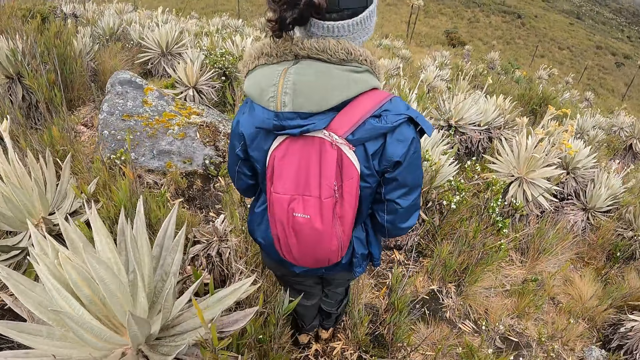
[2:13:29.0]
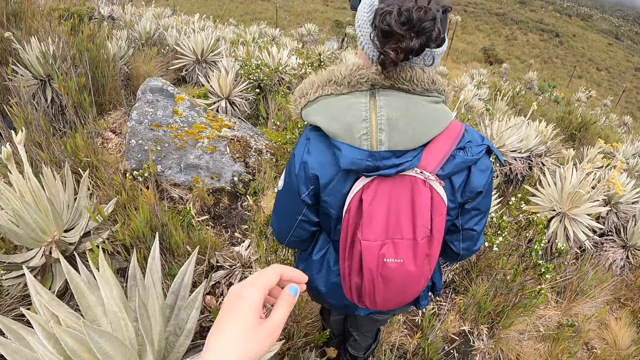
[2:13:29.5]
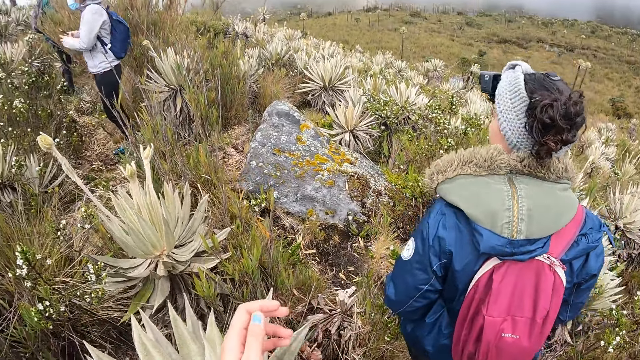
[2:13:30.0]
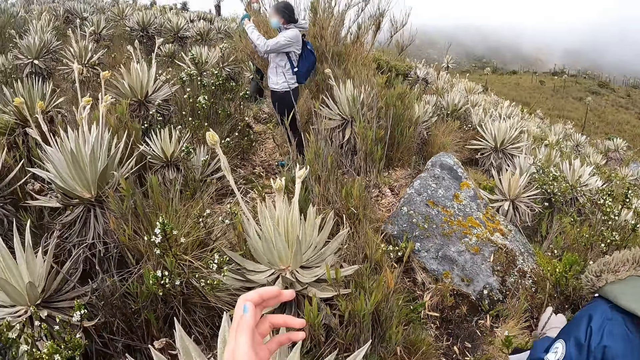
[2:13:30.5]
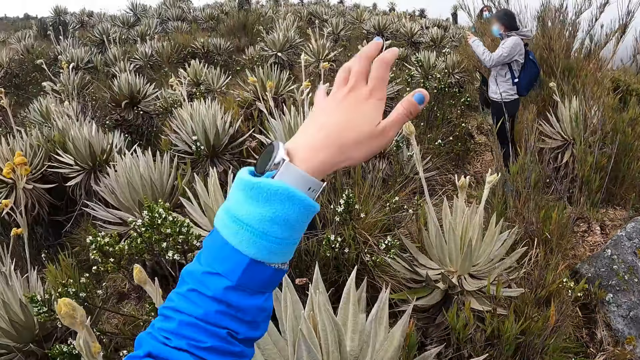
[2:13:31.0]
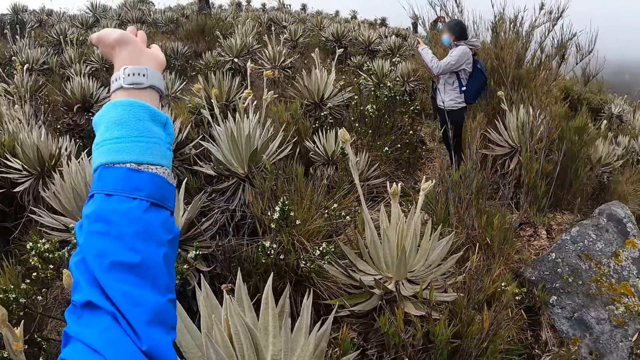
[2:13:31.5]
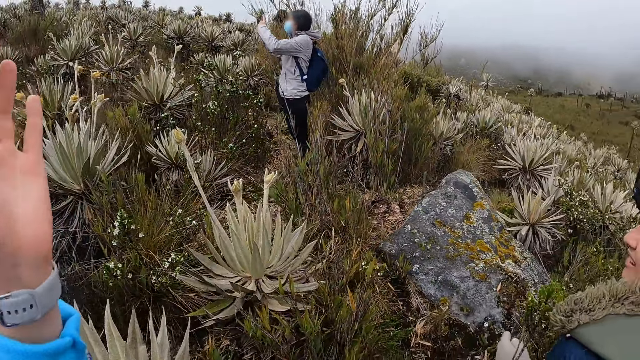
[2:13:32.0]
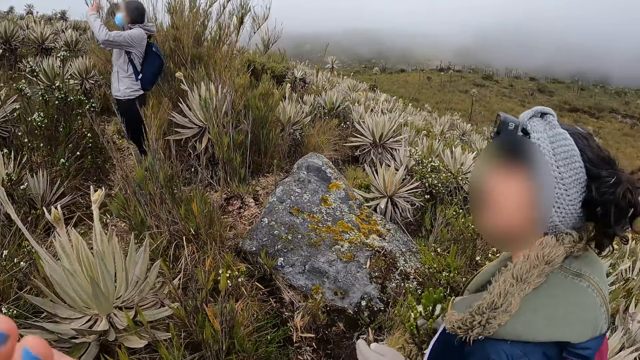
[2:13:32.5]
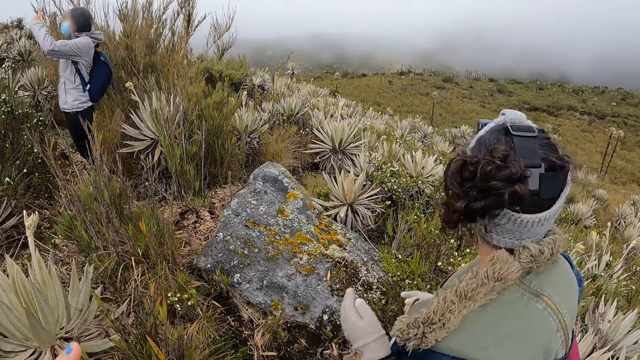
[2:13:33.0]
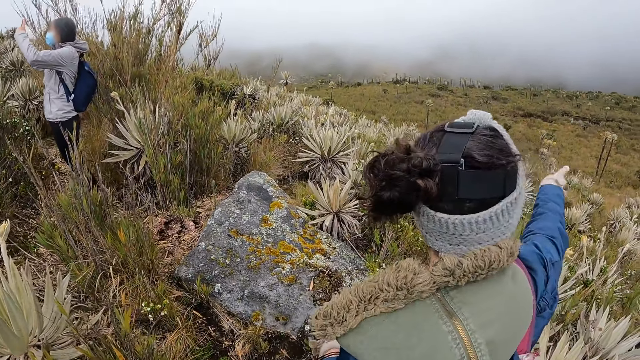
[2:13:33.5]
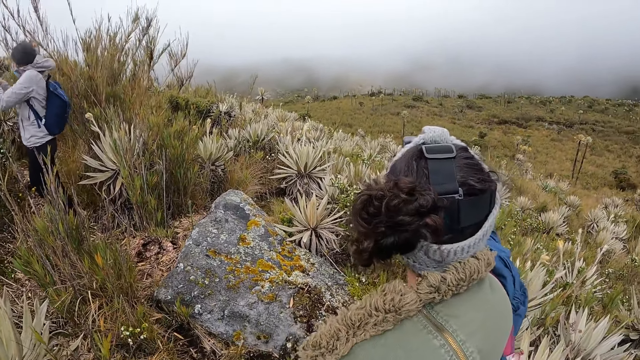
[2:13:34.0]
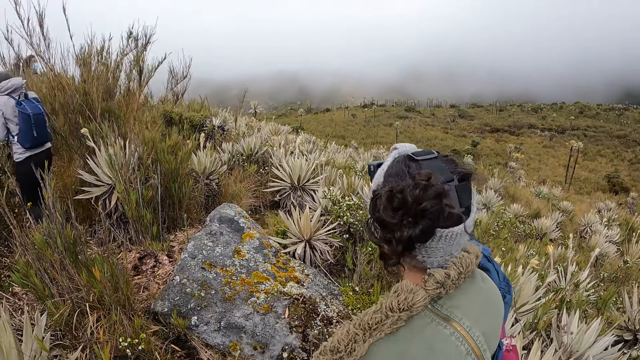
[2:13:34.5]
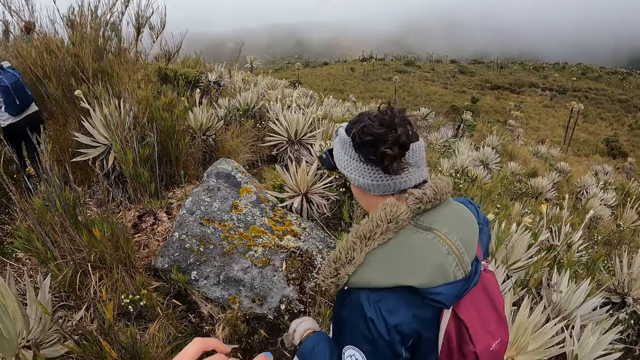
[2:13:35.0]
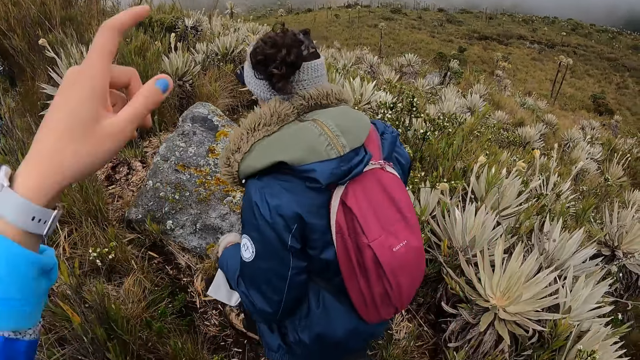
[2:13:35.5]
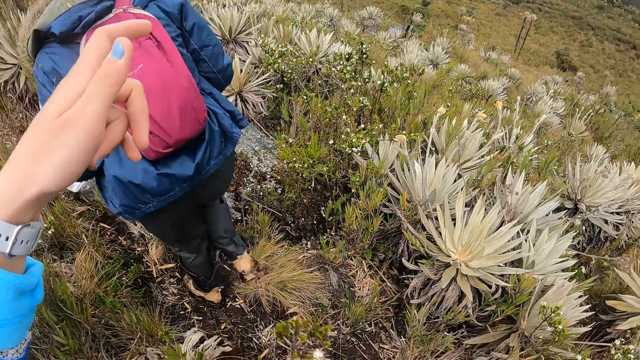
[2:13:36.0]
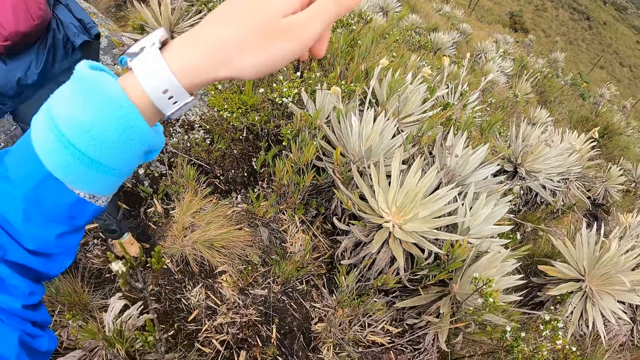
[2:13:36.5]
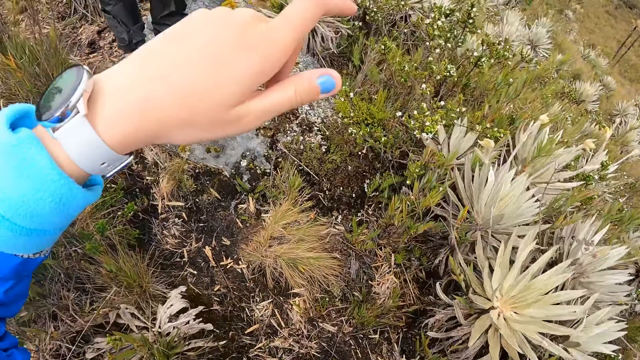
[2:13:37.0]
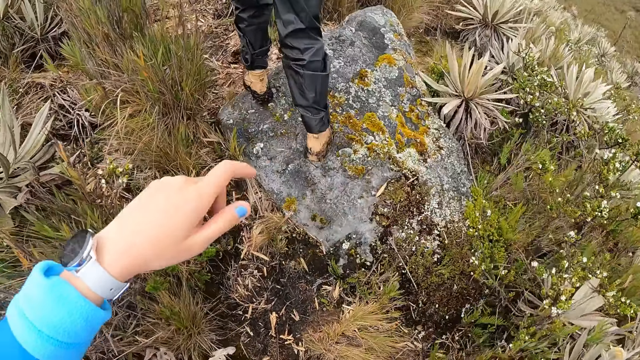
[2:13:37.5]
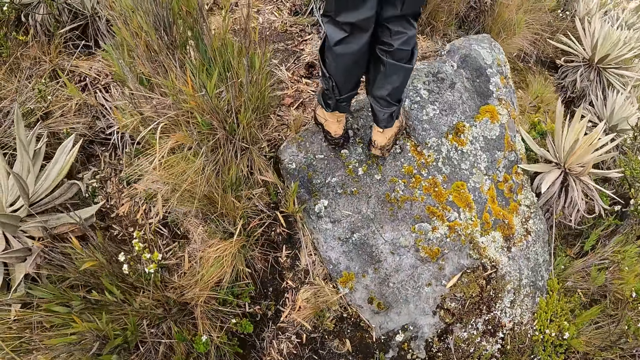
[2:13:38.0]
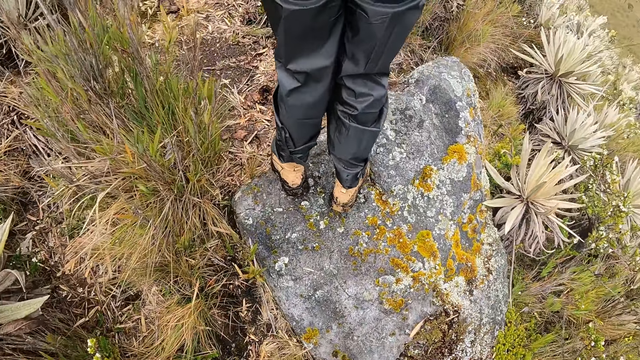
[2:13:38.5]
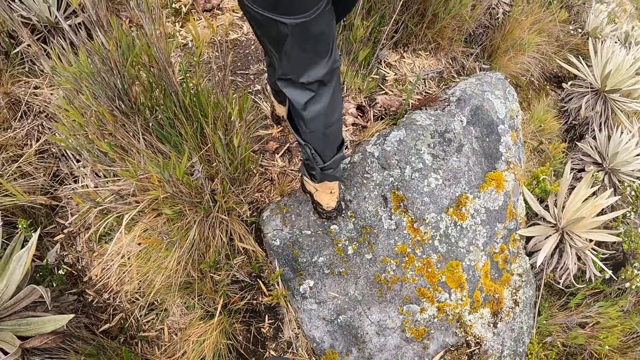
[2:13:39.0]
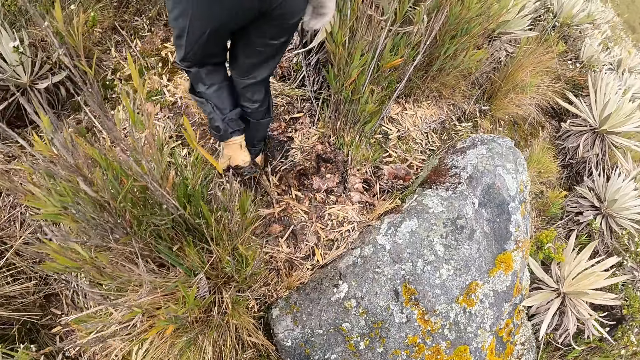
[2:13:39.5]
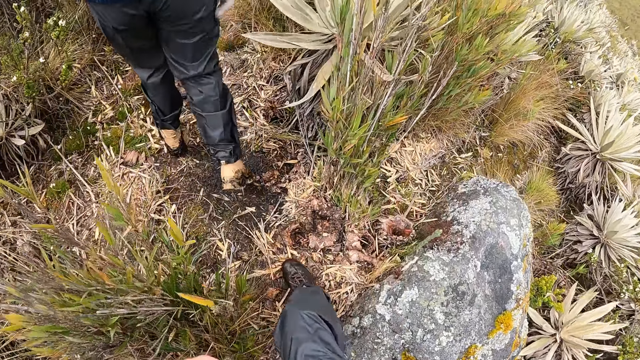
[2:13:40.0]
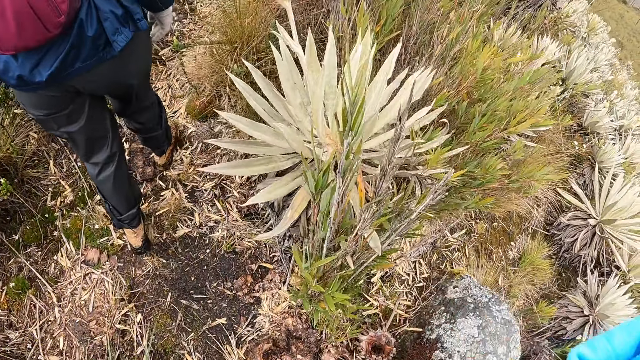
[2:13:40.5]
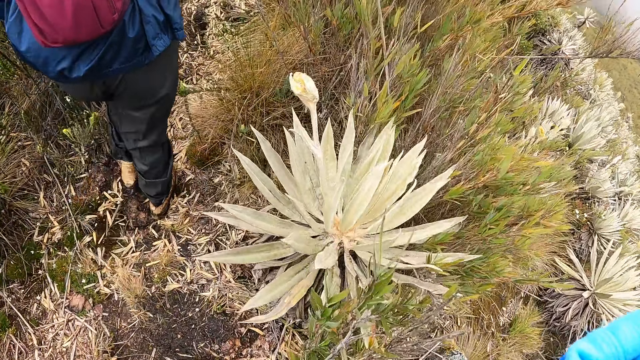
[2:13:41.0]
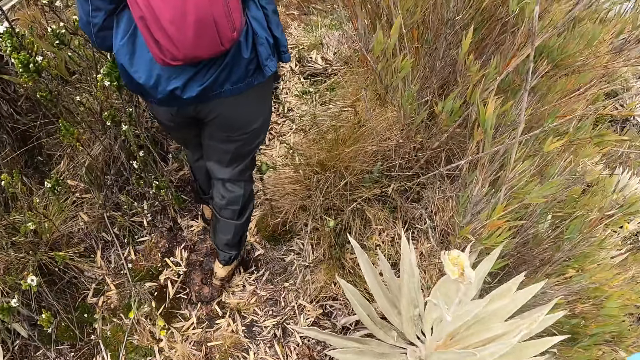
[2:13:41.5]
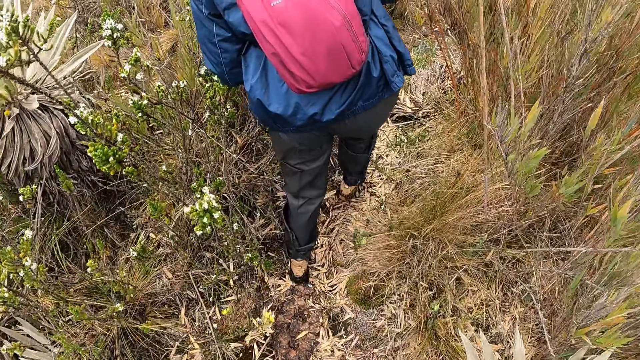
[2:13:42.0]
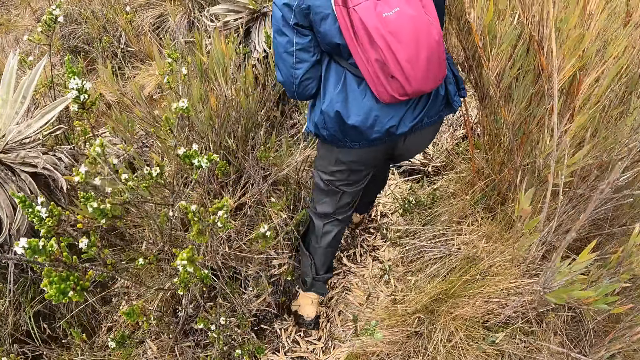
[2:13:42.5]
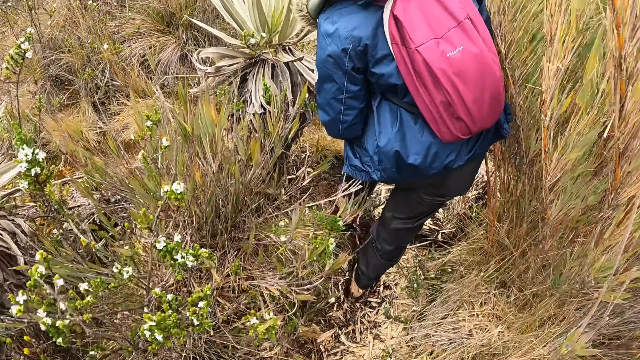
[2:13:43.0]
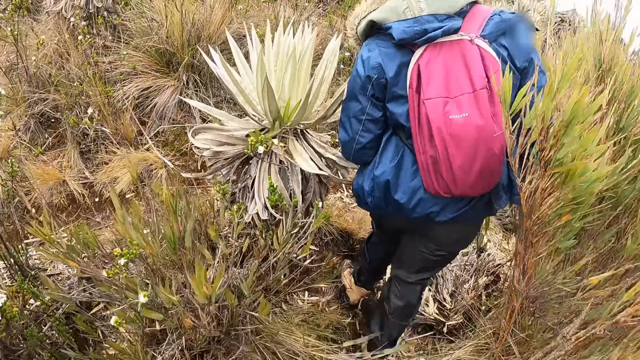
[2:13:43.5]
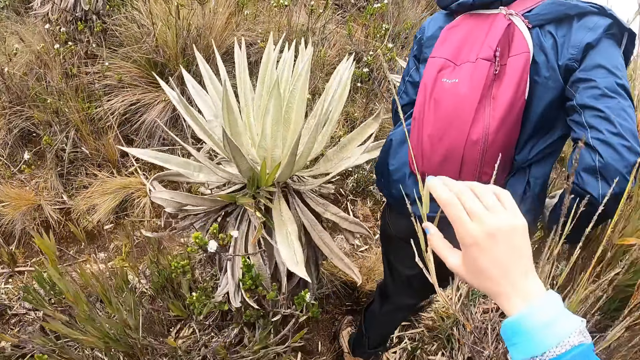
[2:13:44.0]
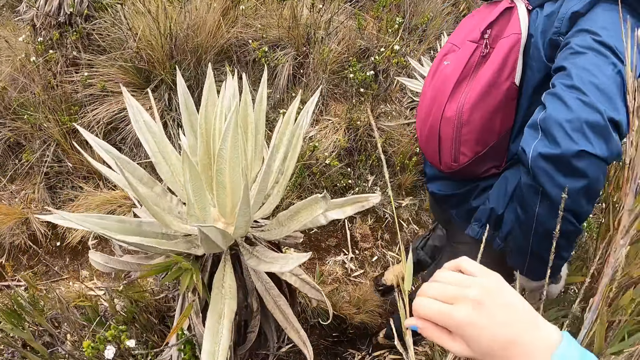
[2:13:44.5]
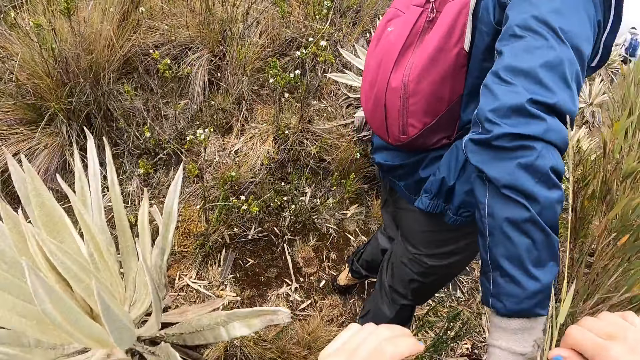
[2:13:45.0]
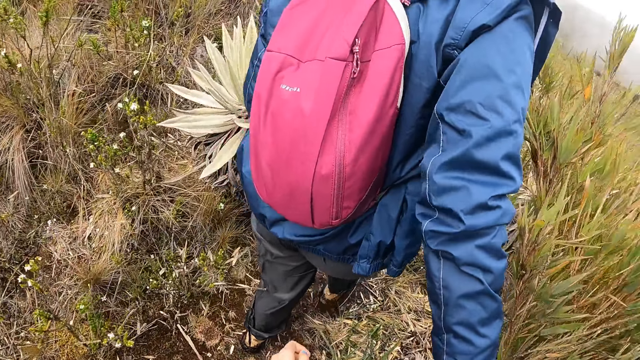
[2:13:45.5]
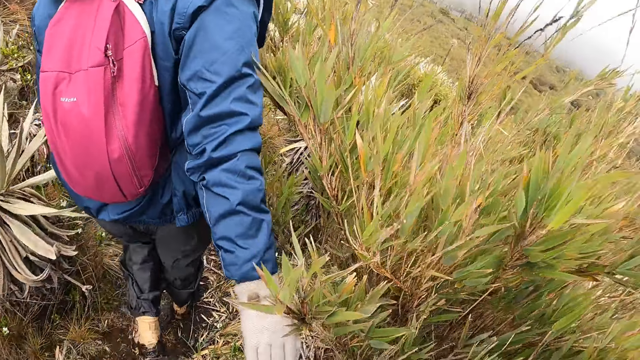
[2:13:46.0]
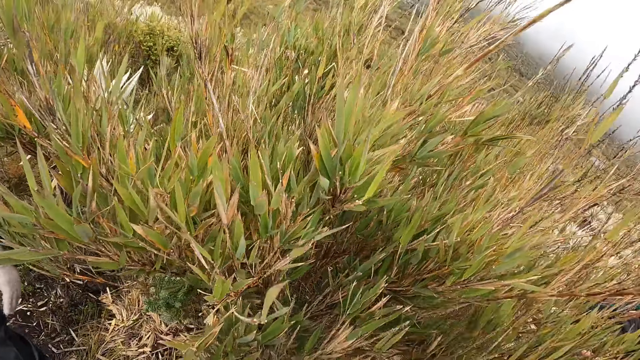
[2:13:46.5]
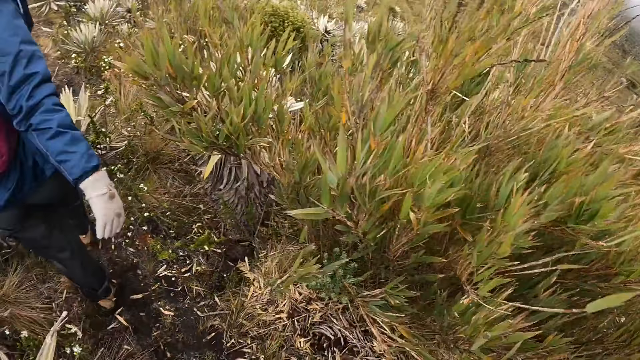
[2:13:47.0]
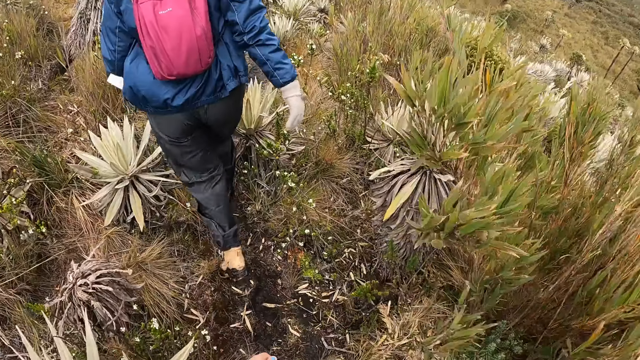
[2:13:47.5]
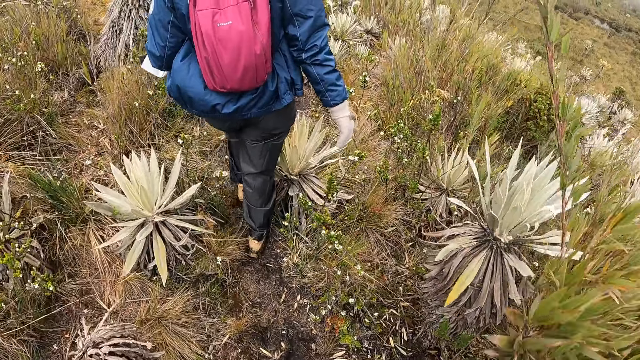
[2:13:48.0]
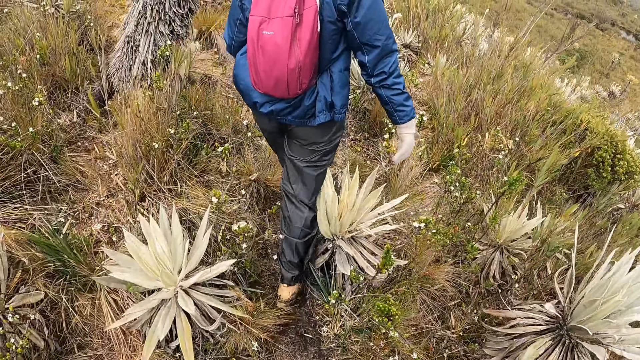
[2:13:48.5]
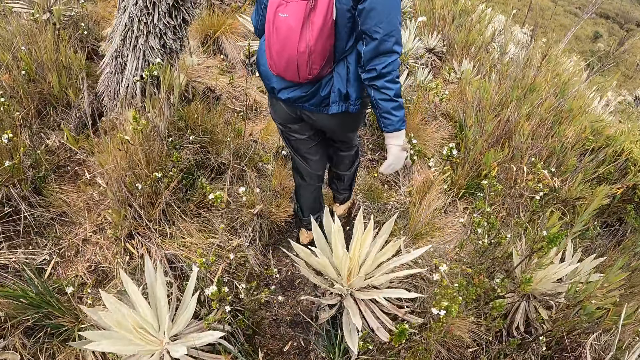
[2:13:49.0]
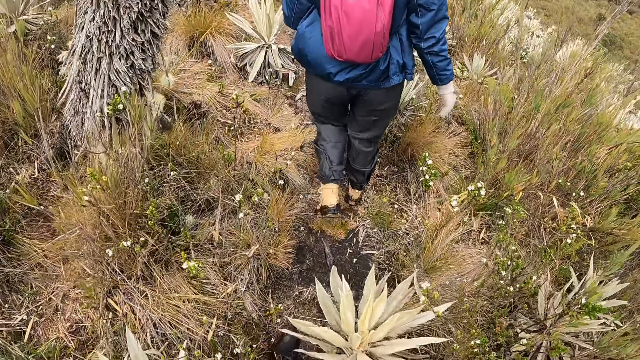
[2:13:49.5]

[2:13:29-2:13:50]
The camera wearer lifts her hand. She converses with a woman. She lifts her hand. She walks in the area. She lifts her hand. She walks in the area. She moves a plant with her right hand.
